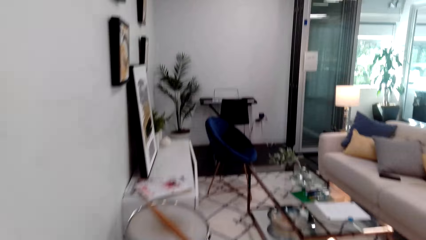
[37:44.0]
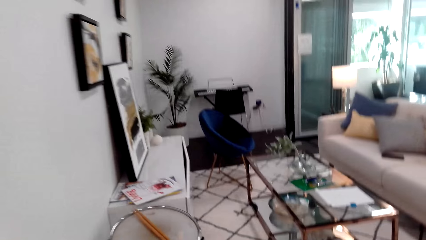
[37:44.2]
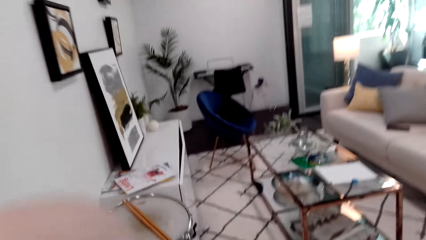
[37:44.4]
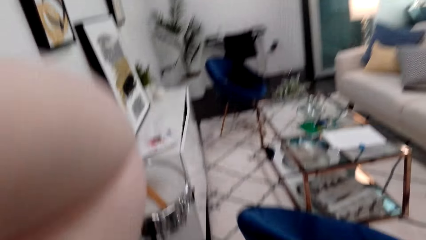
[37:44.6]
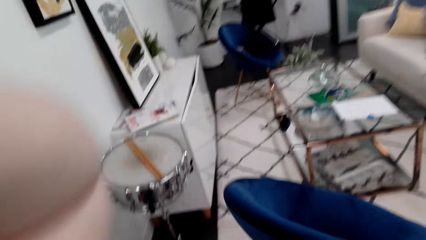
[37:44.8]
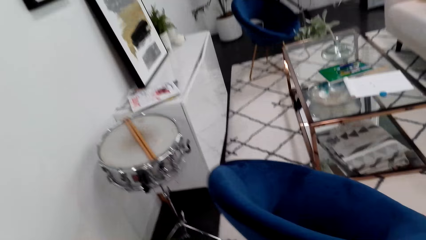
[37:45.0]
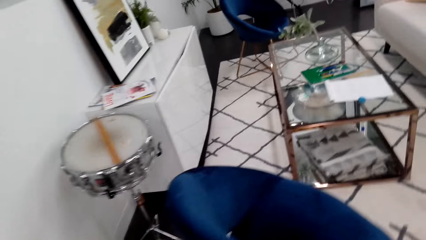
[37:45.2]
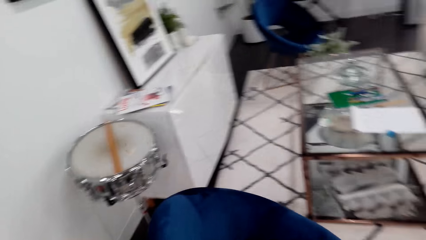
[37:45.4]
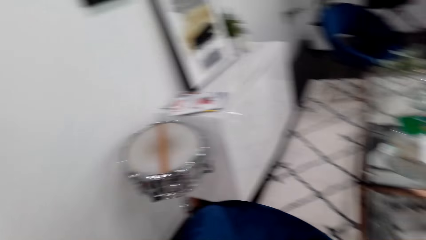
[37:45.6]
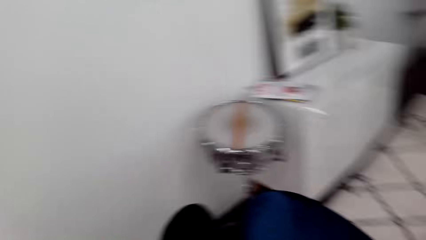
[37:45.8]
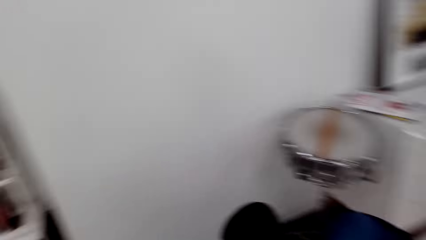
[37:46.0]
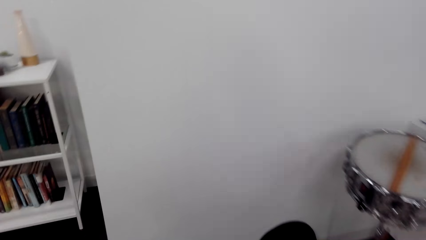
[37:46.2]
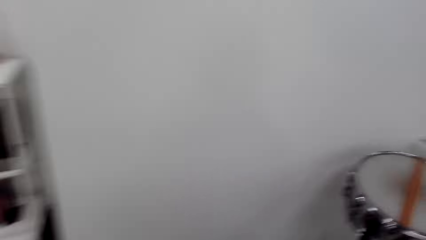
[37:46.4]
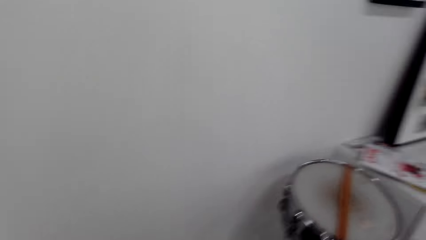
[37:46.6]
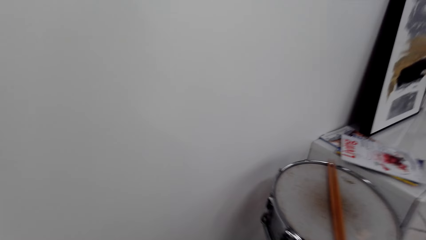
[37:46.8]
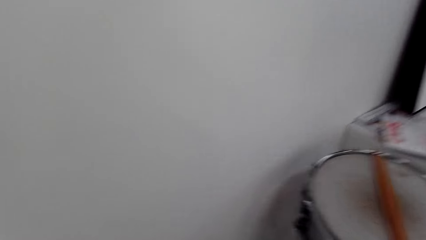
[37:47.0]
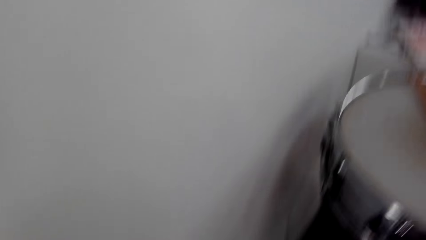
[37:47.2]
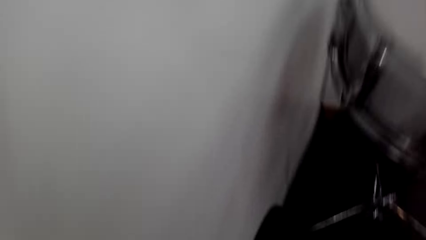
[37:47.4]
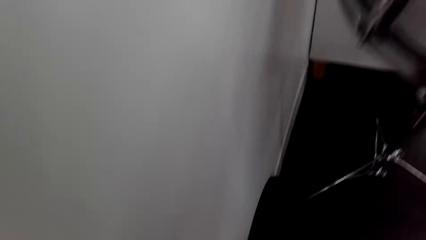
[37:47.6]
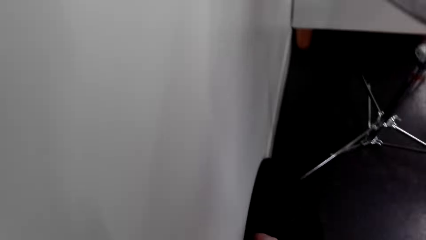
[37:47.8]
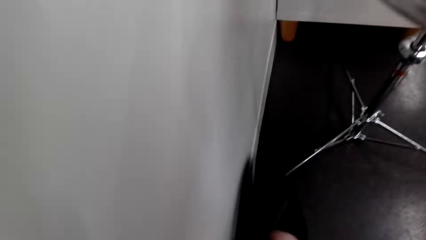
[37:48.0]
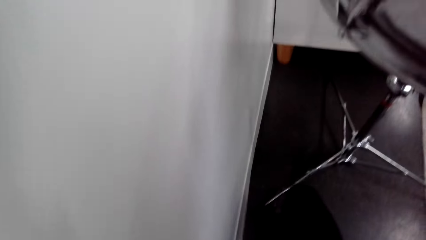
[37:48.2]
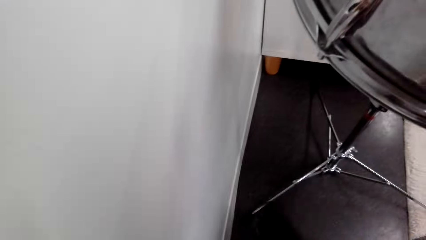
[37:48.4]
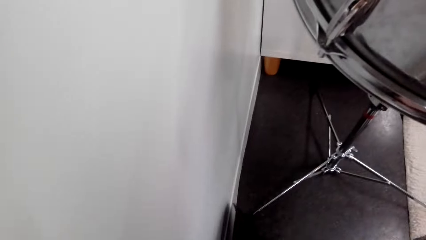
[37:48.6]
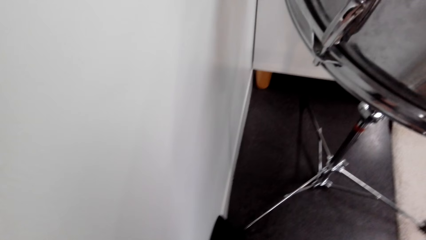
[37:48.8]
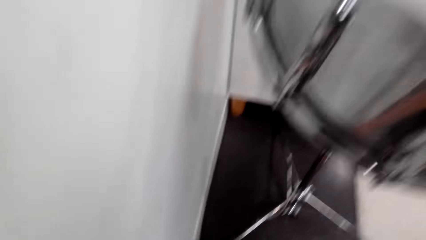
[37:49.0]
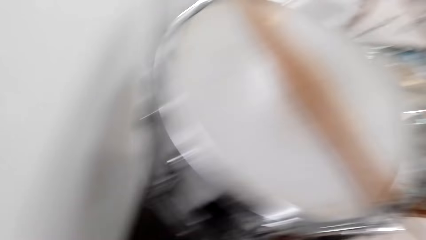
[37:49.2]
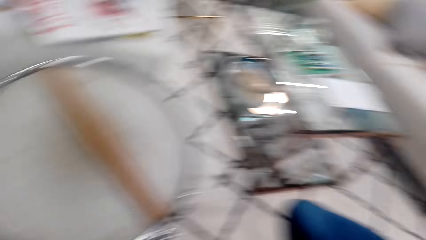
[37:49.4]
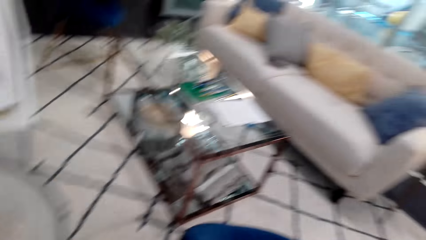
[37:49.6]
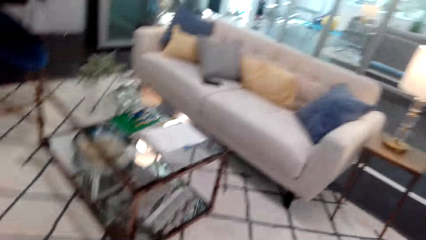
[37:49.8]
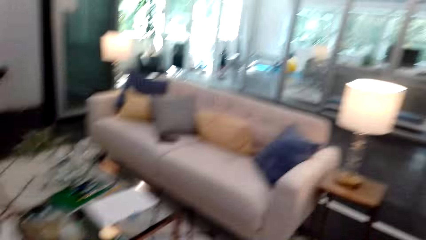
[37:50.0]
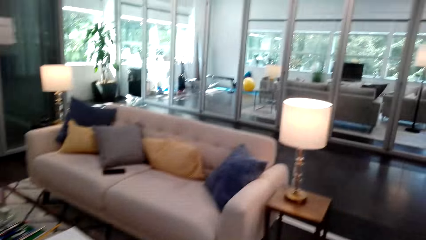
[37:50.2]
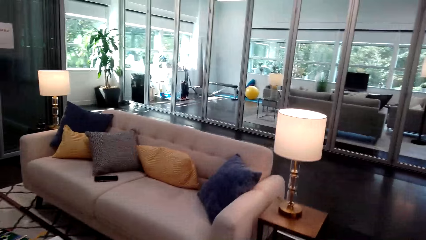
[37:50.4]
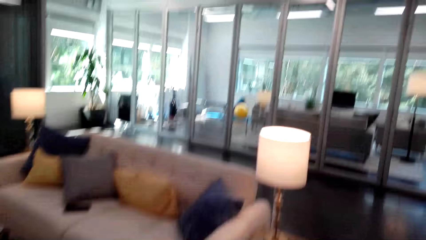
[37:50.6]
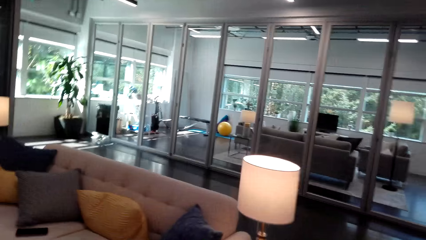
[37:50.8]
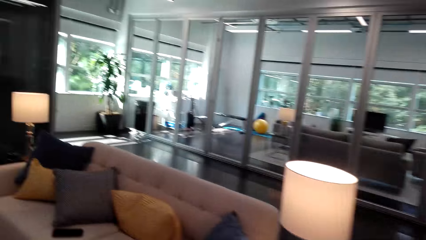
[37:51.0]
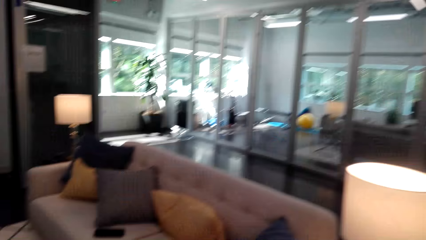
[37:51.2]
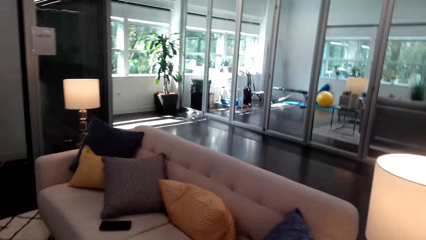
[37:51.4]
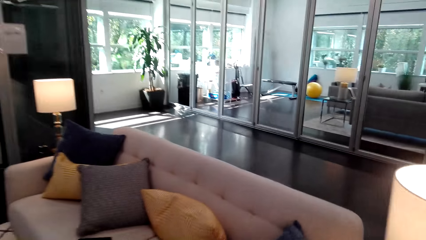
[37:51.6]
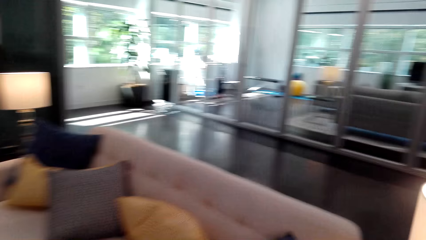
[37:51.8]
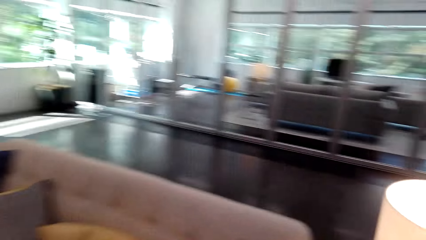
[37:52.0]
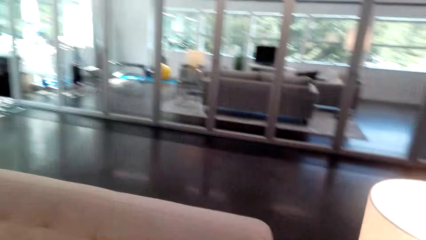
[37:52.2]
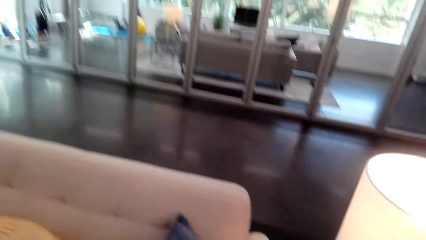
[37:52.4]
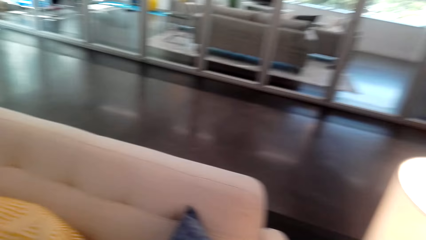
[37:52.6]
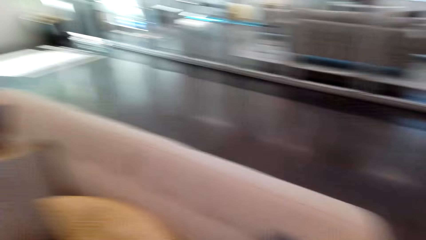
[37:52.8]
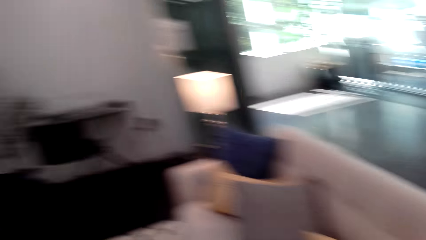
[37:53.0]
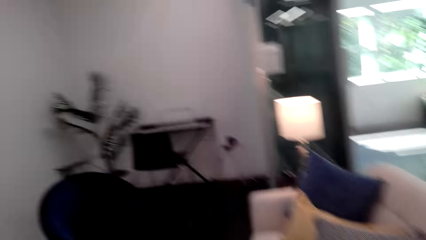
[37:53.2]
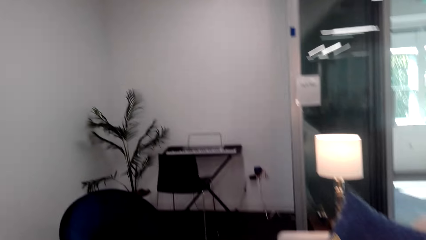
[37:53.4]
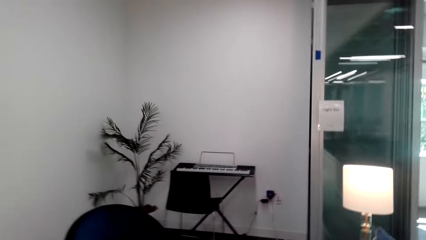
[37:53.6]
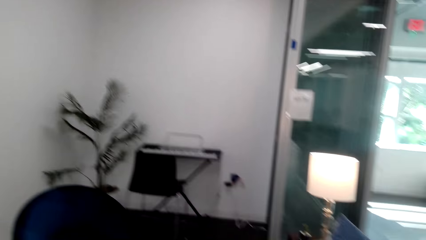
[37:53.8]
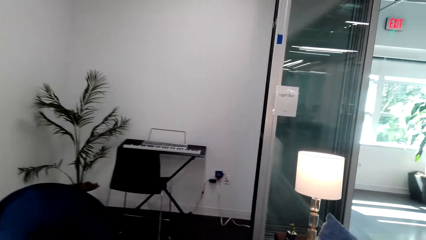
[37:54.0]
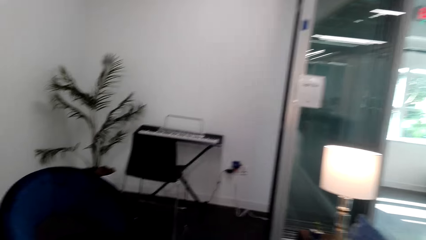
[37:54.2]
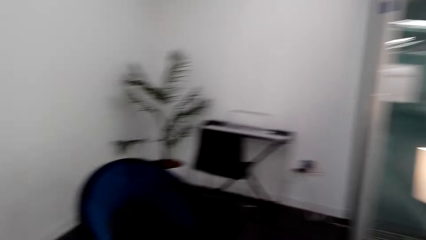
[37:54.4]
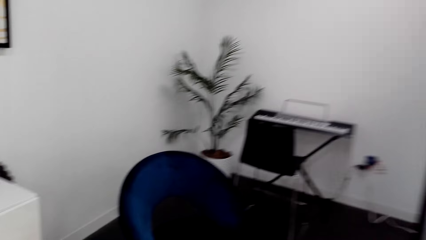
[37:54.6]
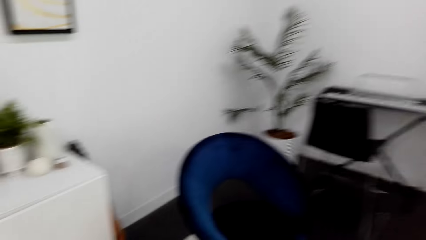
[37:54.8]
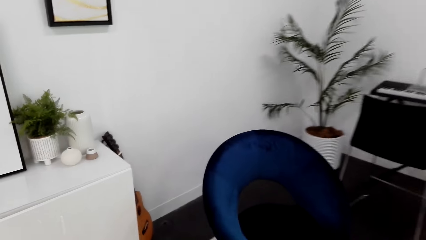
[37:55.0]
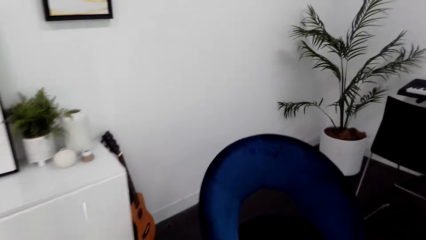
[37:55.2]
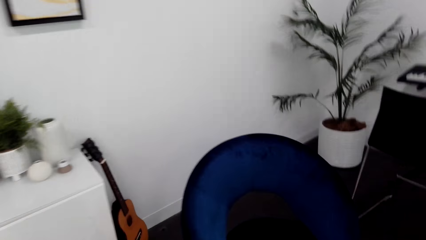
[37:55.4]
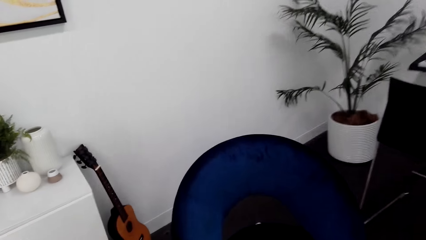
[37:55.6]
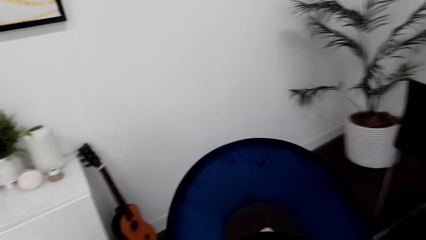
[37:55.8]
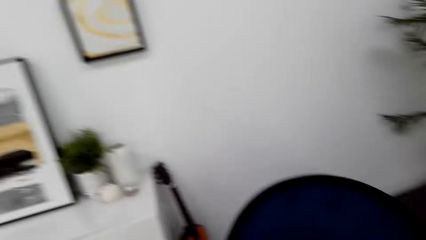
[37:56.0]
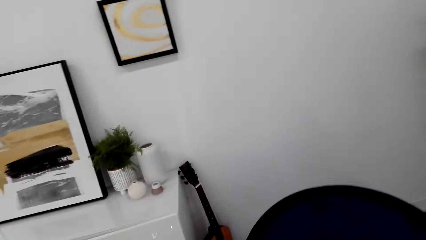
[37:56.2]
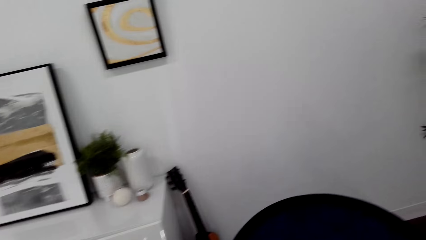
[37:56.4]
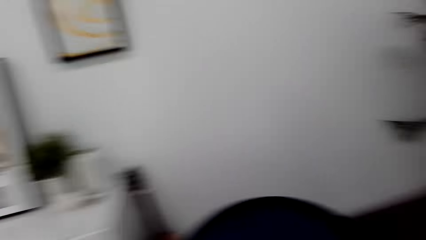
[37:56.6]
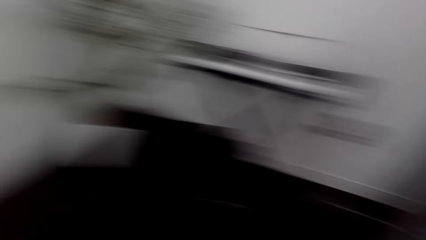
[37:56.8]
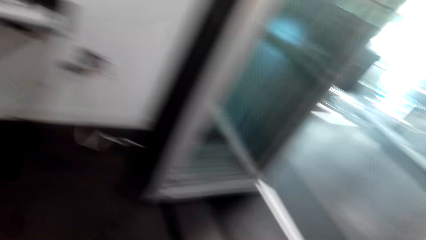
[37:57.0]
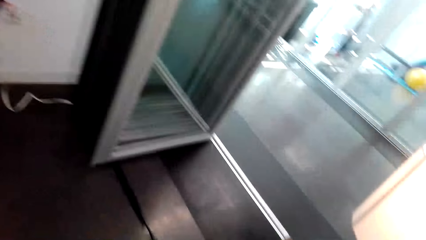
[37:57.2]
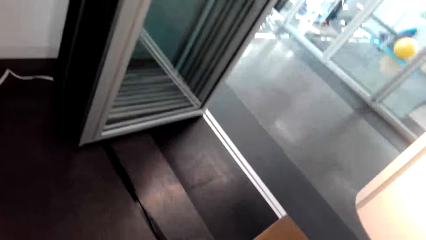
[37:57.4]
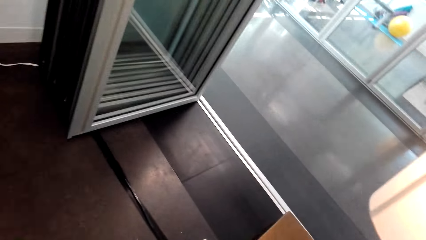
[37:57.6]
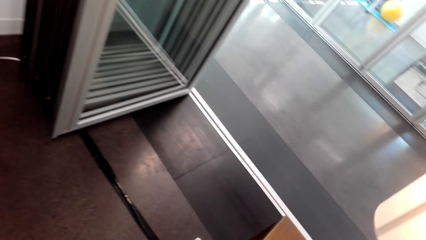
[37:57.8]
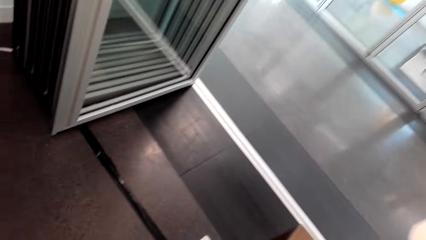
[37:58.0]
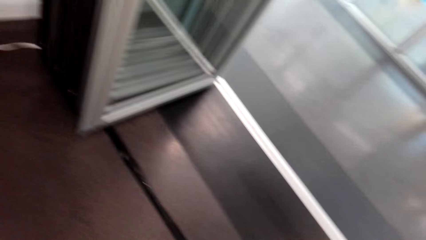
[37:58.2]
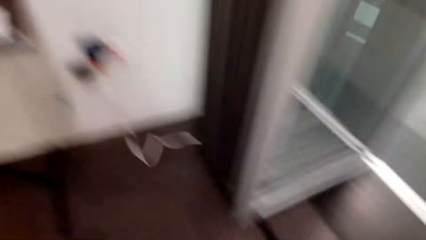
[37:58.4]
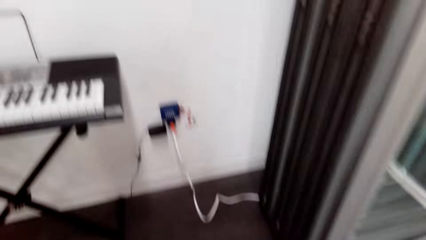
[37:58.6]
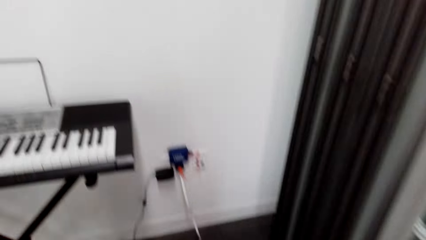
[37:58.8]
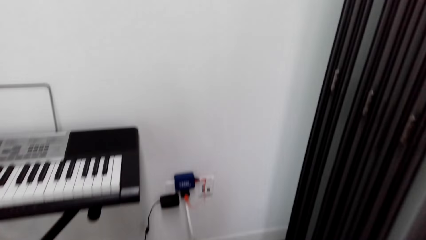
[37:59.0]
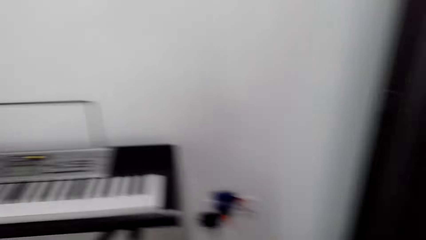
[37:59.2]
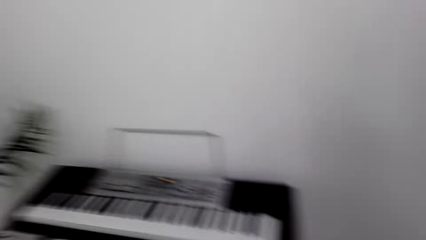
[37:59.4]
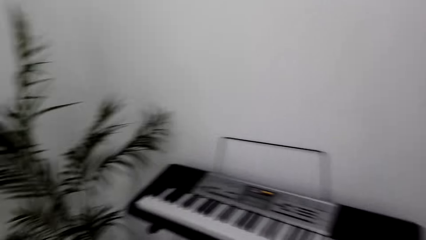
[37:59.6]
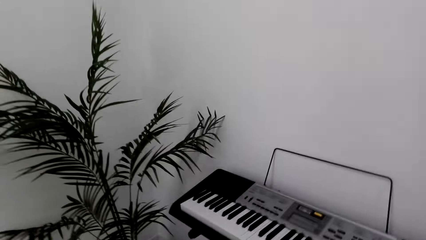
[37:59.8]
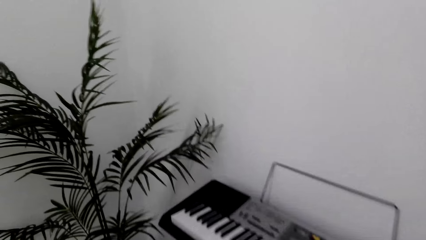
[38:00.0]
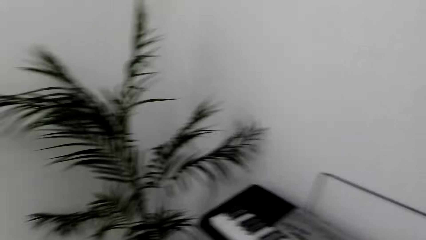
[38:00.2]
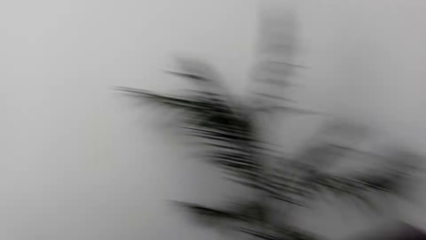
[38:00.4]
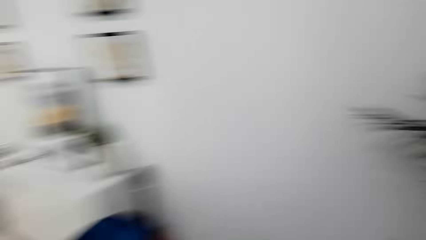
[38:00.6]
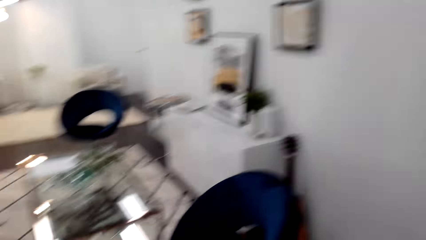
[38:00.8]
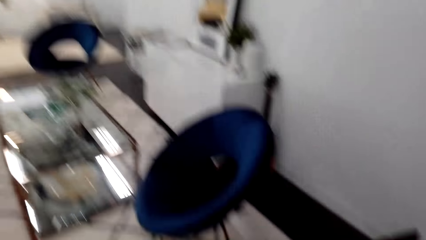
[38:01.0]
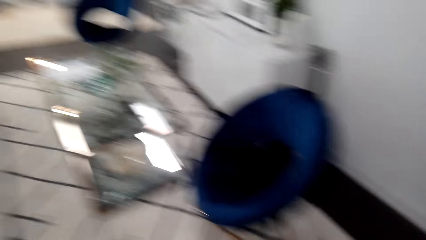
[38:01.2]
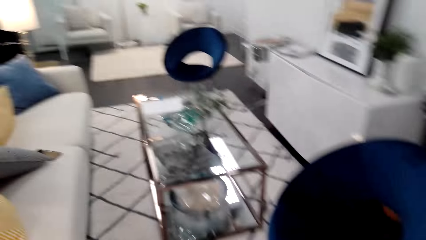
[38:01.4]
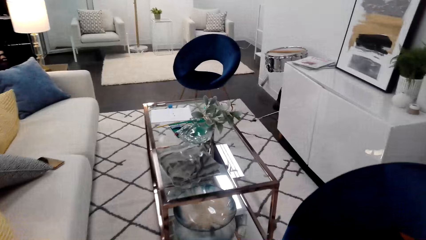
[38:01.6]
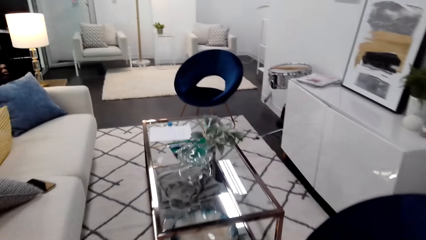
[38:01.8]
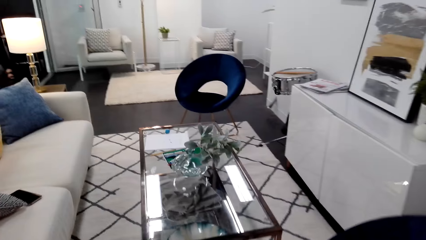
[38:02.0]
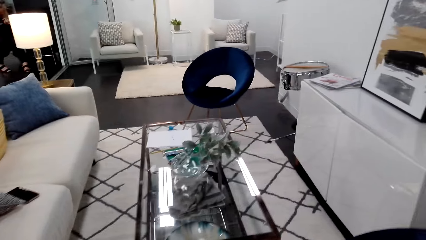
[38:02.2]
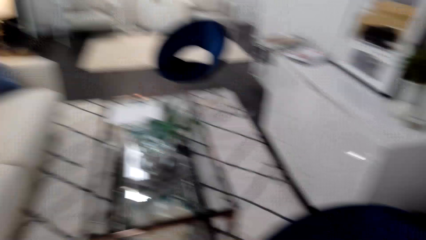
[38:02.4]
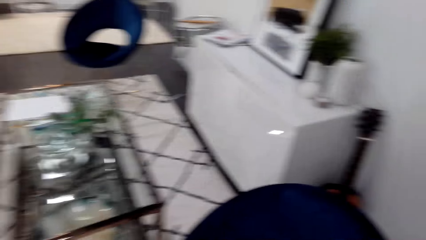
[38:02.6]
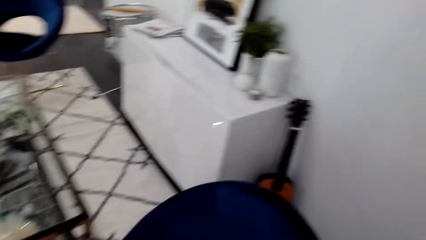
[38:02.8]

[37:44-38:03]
The camera wearer lifts her left hand. She walks in the house. She moves something. She moves around. She looks around.
